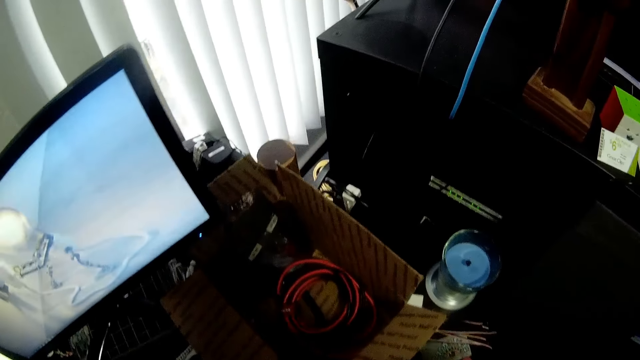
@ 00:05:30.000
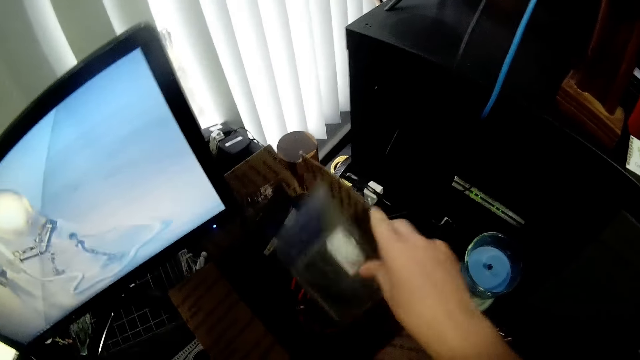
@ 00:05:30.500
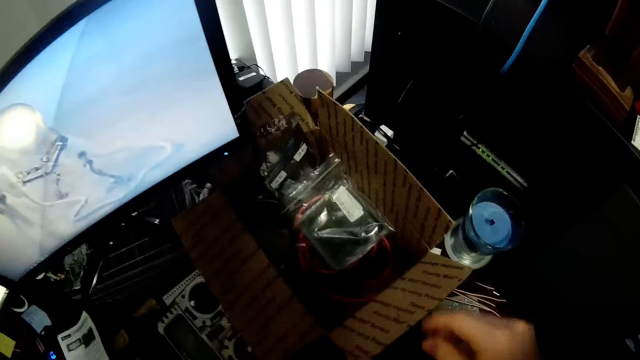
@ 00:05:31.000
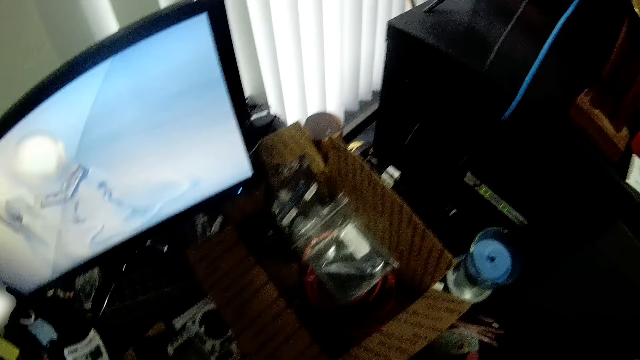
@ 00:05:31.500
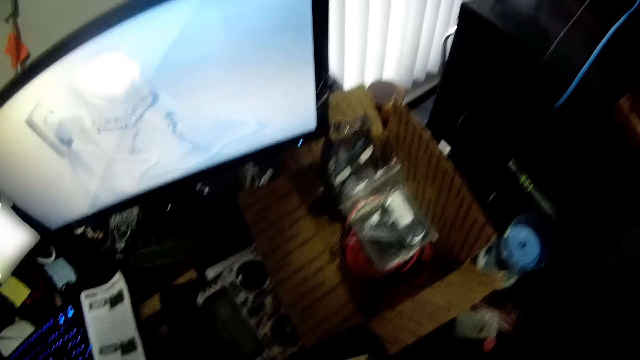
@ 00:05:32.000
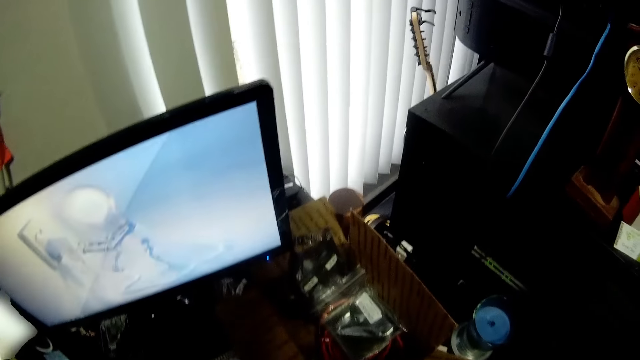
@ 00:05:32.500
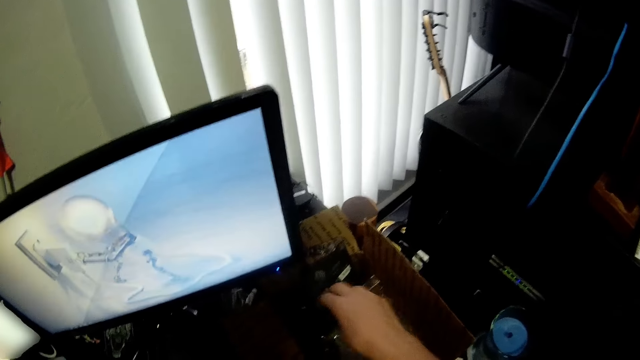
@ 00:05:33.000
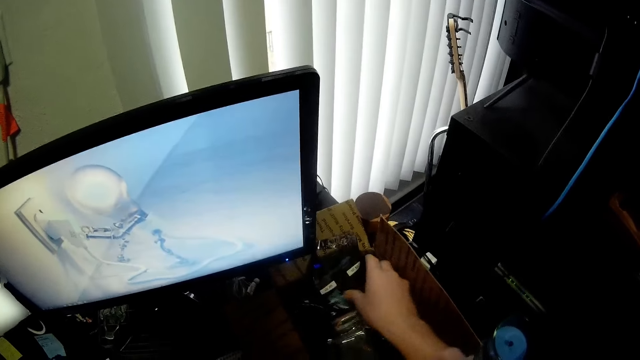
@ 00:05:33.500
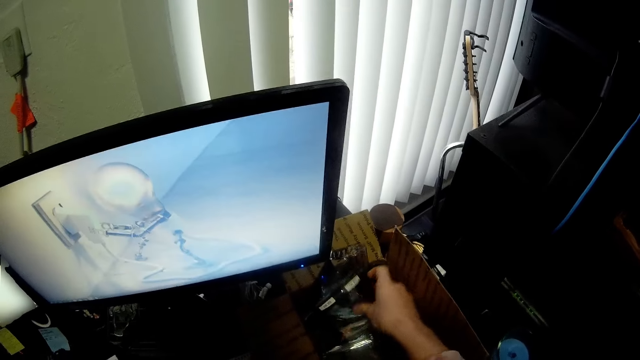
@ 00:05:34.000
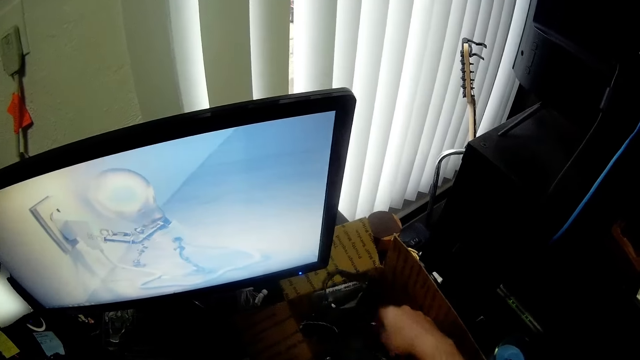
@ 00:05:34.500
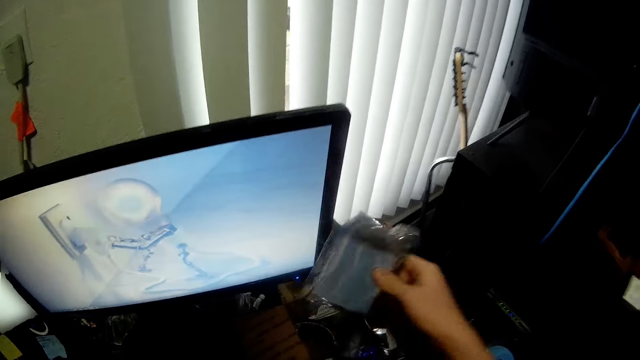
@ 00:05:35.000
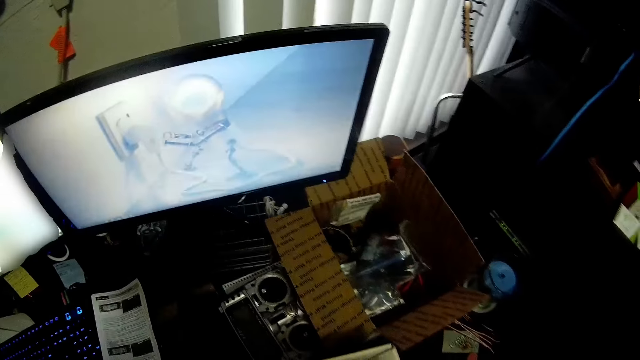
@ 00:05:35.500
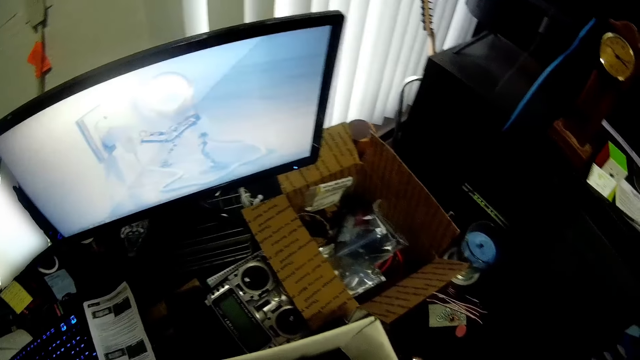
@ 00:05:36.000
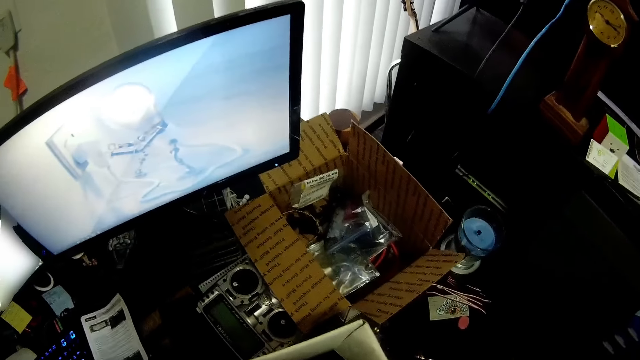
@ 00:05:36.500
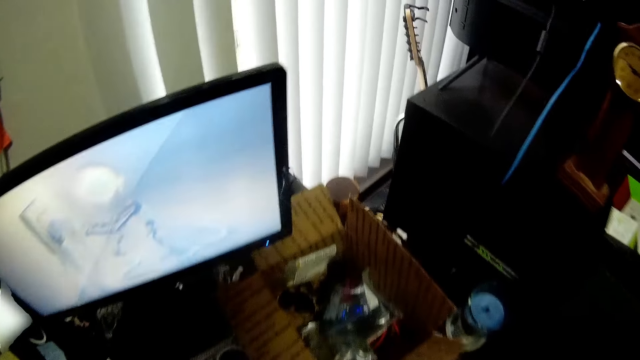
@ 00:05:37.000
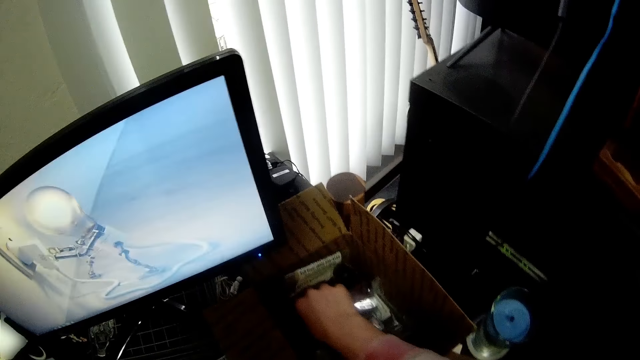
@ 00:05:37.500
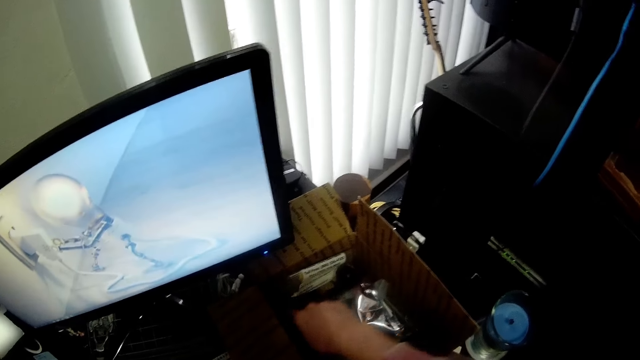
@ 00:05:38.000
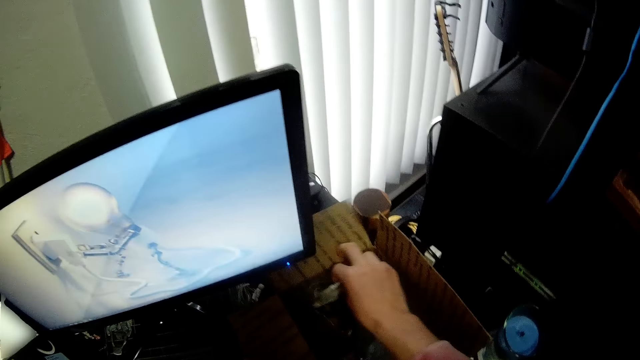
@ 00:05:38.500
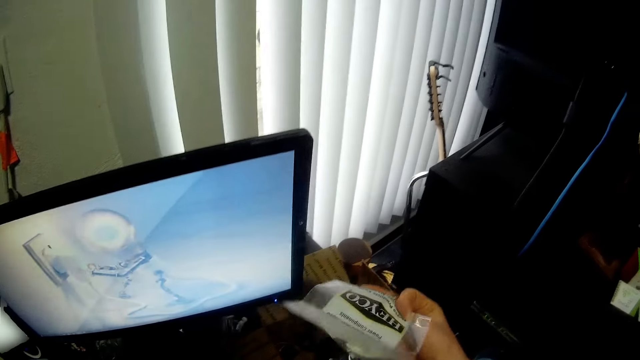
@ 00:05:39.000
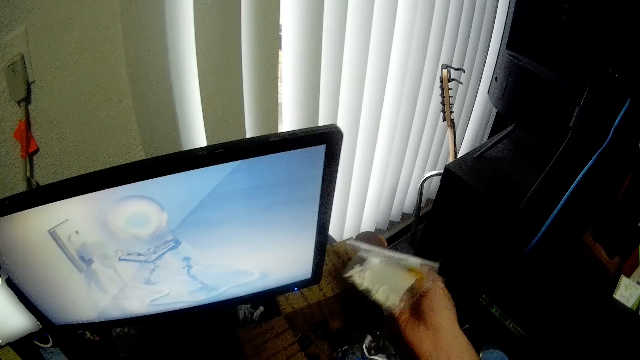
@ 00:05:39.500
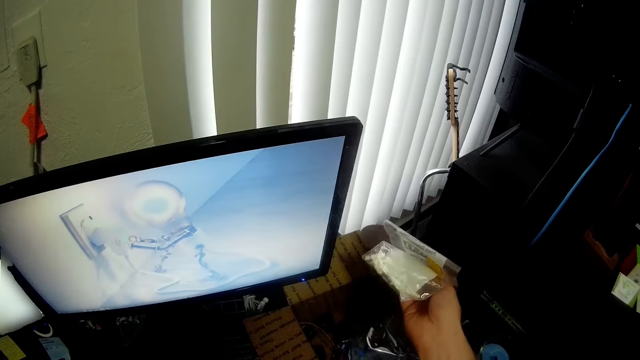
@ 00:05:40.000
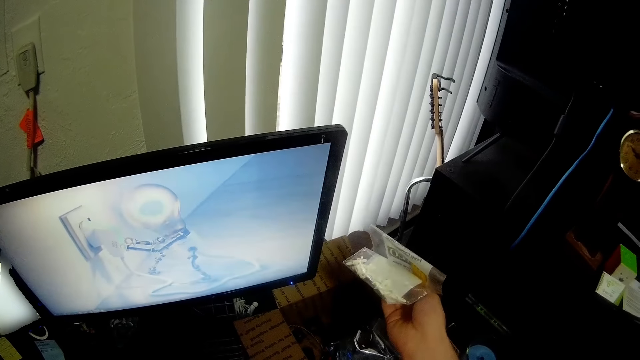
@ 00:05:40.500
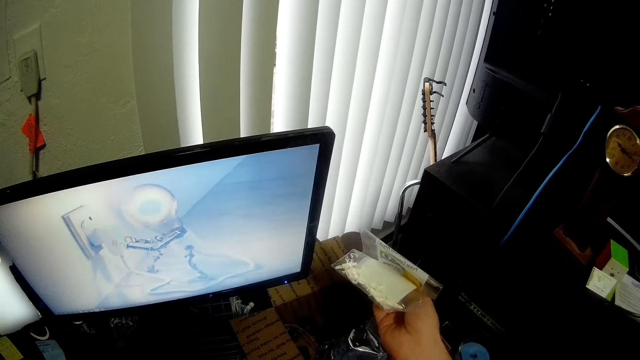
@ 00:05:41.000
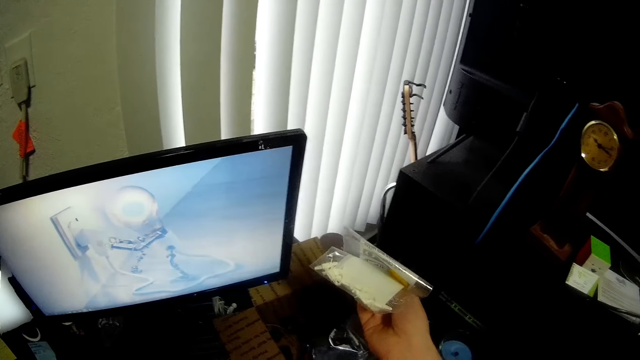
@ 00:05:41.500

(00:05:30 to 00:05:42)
The camera wearer puts the cellophane back into the big brown carton on the desk. They put another cellophane into the big brown carton on the desk. They search a box. They pick another cellophane from the big brown carton on the desk. They put the cellophane into the white carton. They pick another cellophane from the big brown carton on the desk.

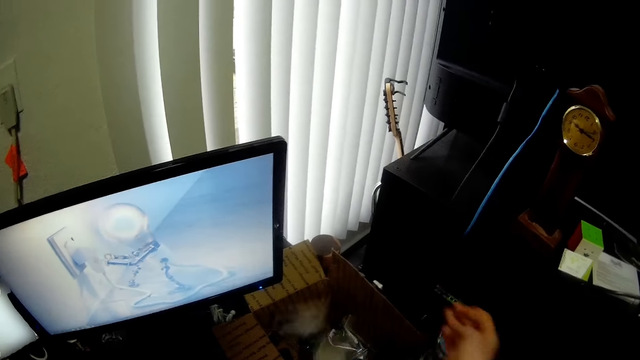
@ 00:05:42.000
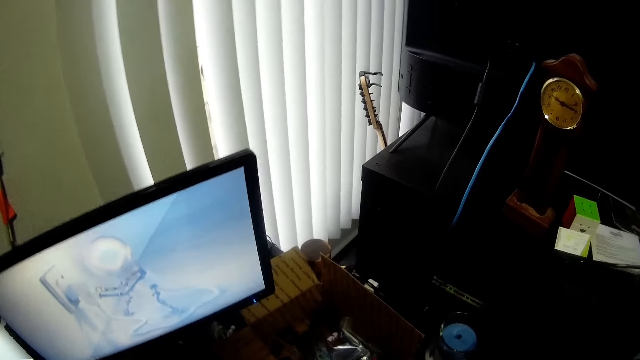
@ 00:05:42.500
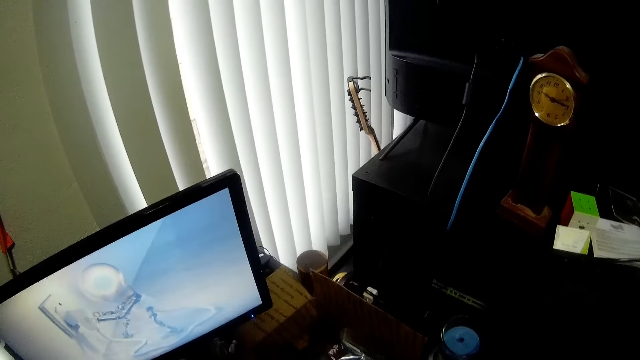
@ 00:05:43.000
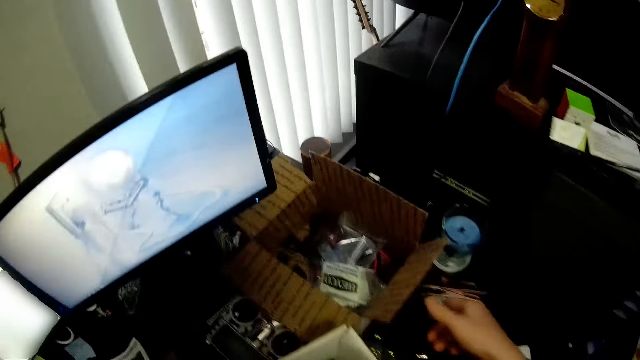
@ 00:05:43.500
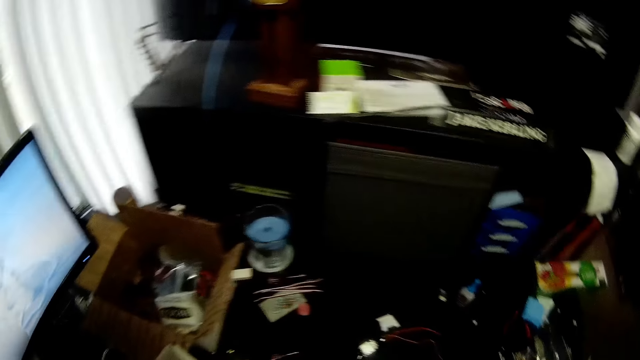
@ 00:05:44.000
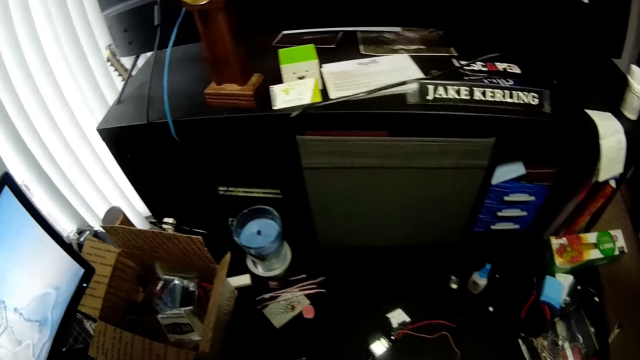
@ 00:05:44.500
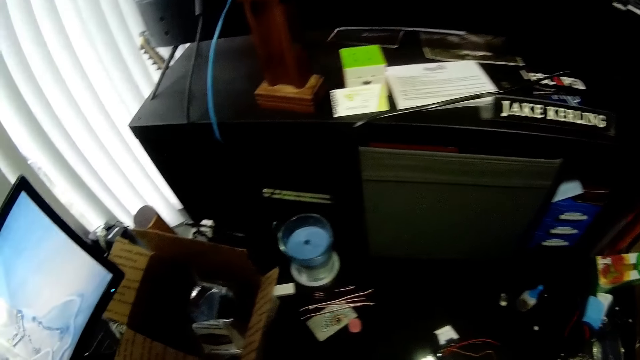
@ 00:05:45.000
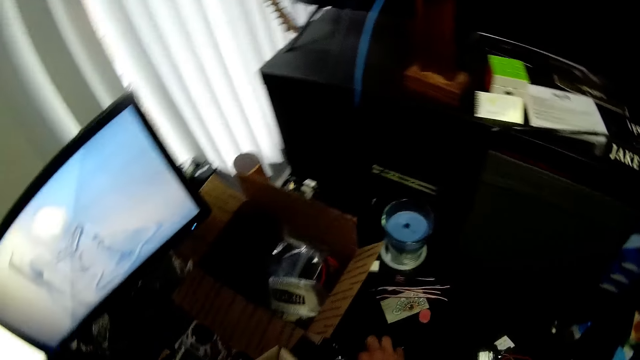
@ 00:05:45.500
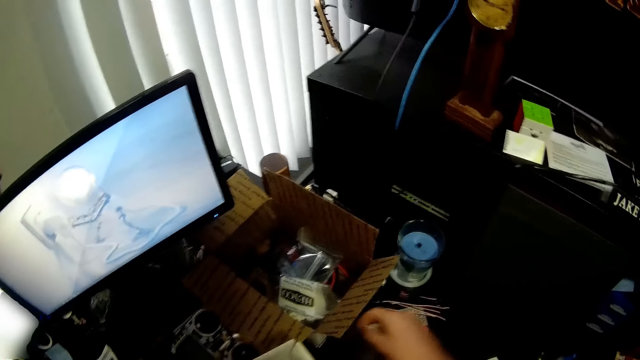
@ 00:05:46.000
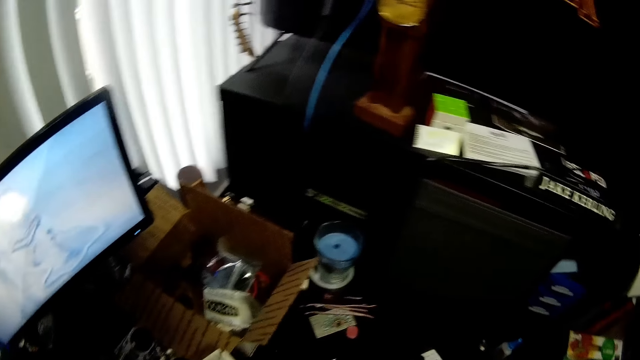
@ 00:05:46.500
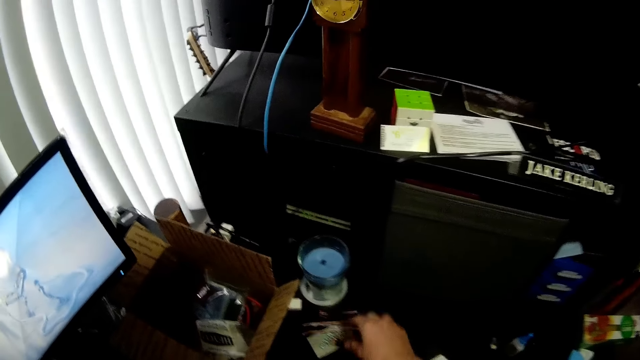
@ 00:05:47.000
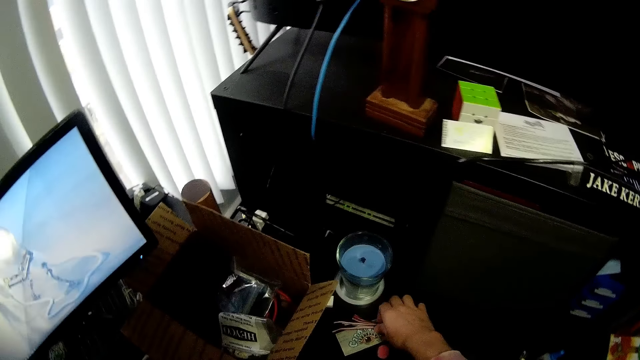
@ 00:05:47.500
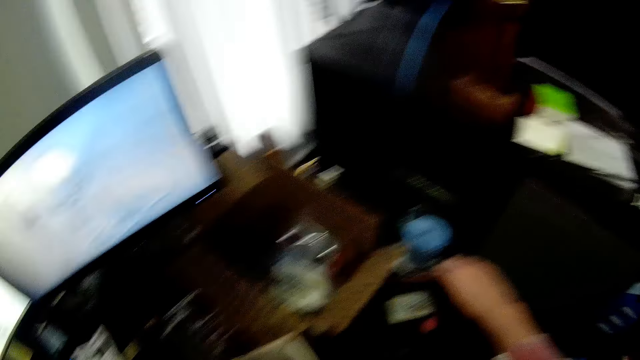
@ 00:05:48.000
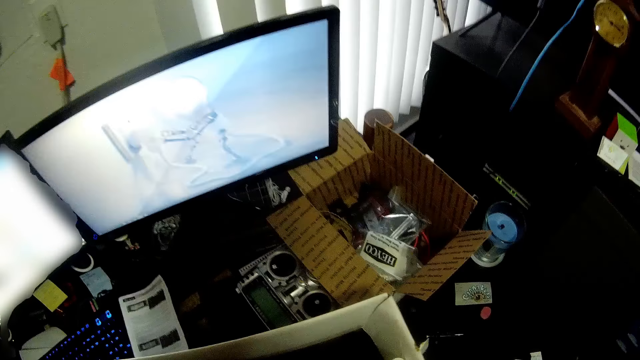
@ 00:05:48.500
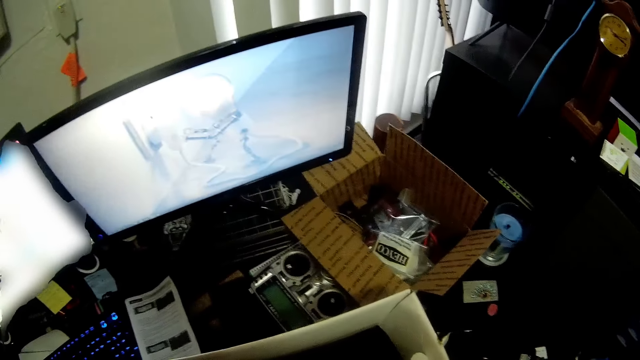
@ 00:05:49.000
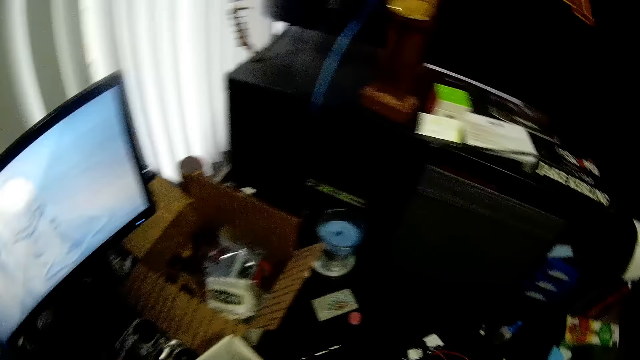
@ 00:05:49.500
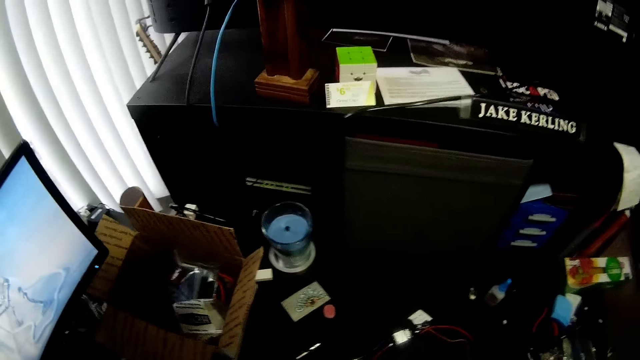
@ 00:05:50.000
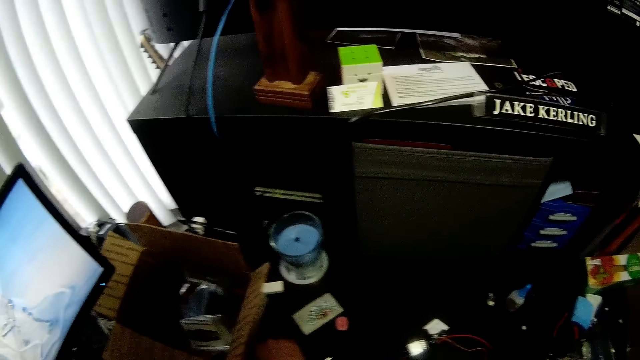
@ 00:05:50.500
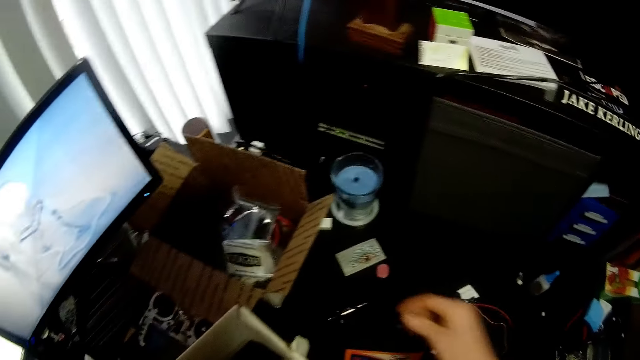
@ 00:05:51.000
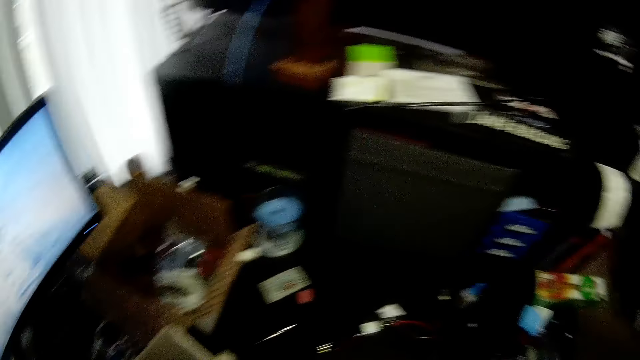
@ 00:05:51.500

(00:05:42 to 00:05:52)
The camera wearer drops the cellophane back into the big brown carton on the desk. He moves a box and touches the big brown carton on the desk with his right hand. He picks up an object. He puts the object in a box. He picks up wires from the desk with his right hand. He puts the wires into the white box.
